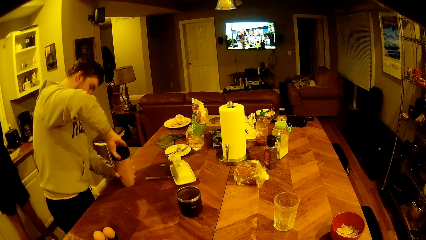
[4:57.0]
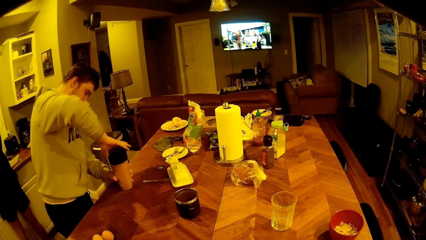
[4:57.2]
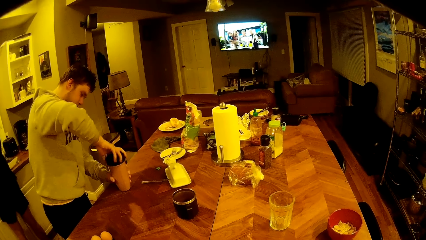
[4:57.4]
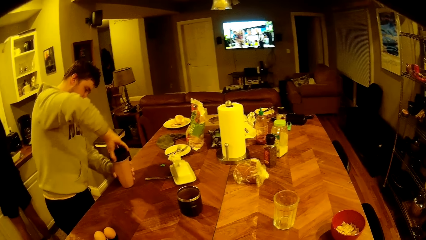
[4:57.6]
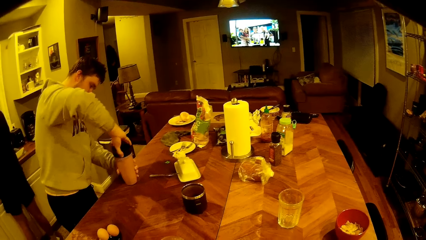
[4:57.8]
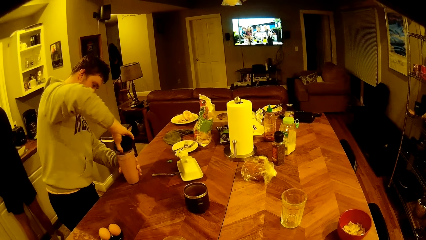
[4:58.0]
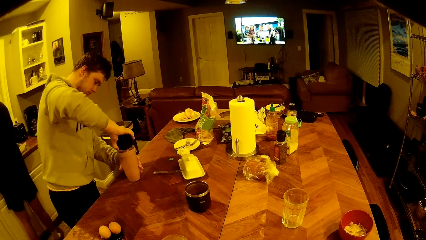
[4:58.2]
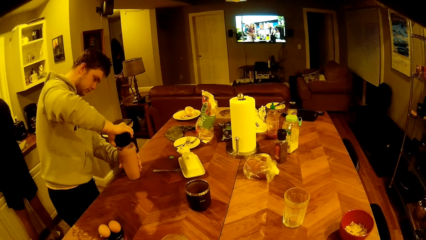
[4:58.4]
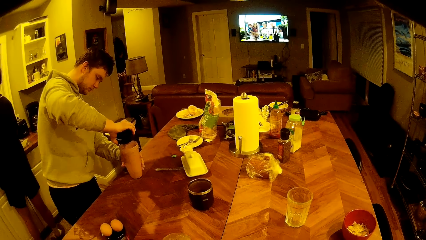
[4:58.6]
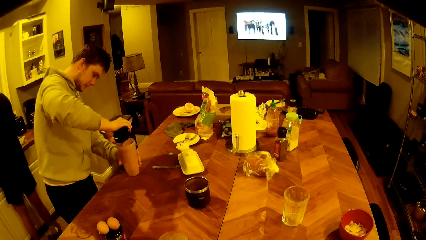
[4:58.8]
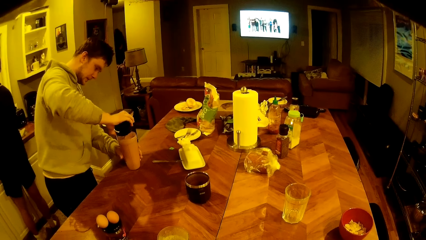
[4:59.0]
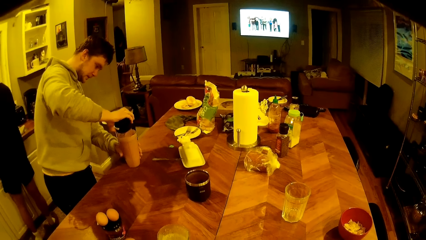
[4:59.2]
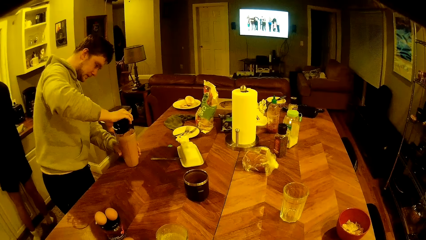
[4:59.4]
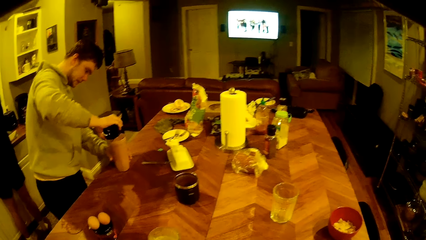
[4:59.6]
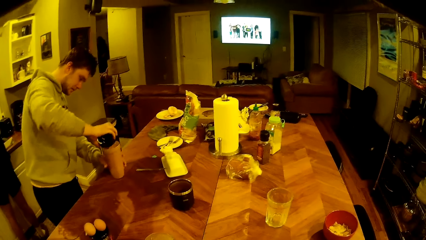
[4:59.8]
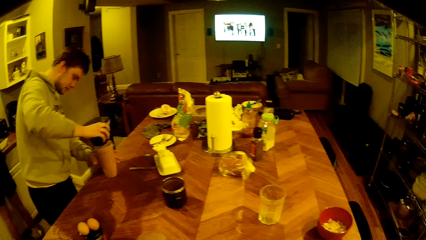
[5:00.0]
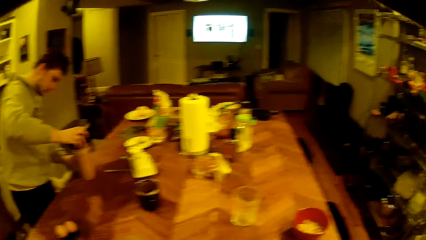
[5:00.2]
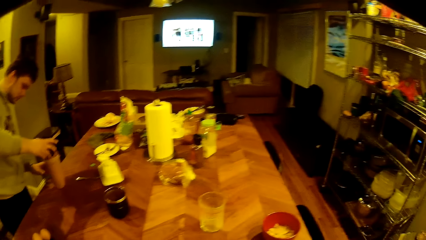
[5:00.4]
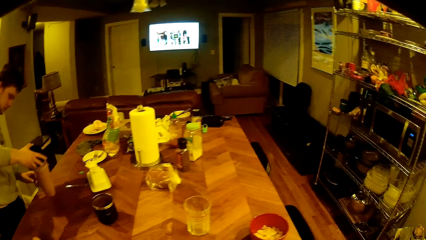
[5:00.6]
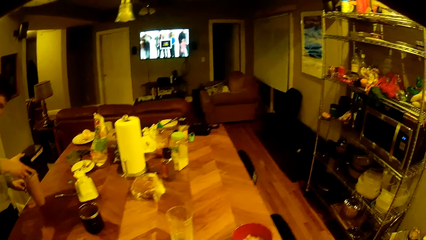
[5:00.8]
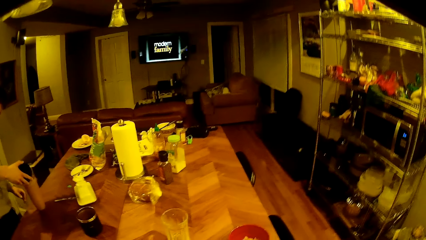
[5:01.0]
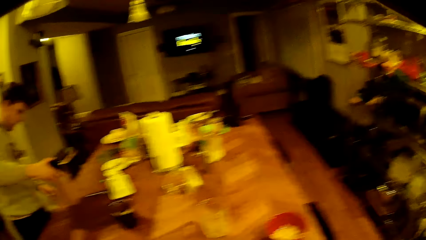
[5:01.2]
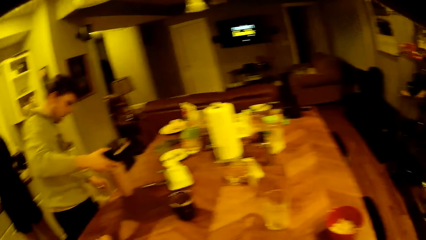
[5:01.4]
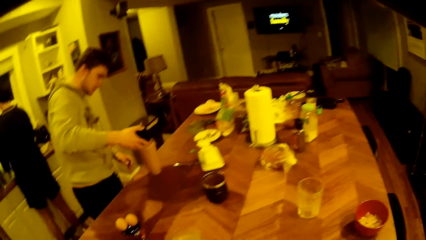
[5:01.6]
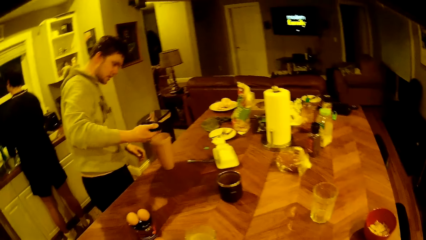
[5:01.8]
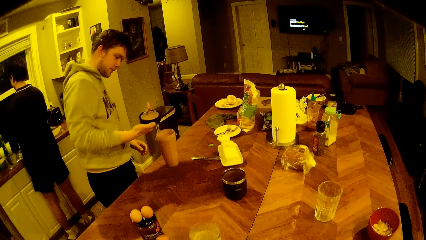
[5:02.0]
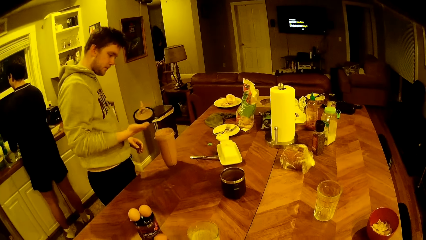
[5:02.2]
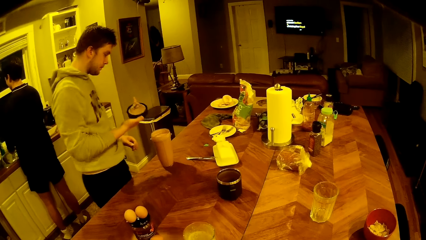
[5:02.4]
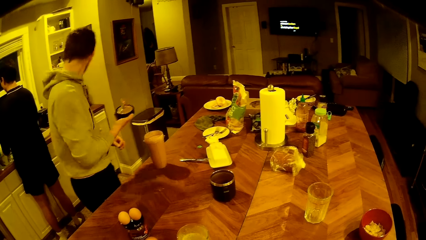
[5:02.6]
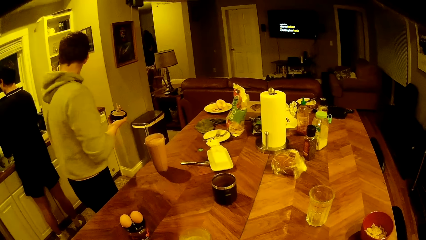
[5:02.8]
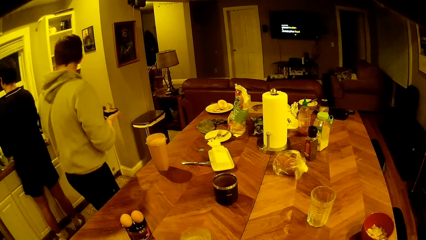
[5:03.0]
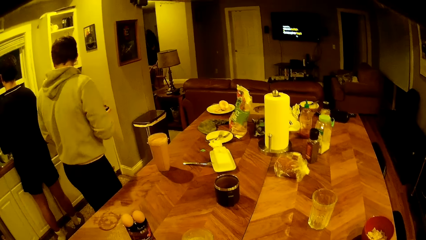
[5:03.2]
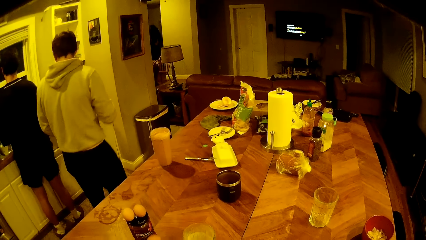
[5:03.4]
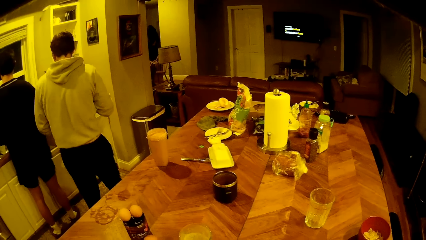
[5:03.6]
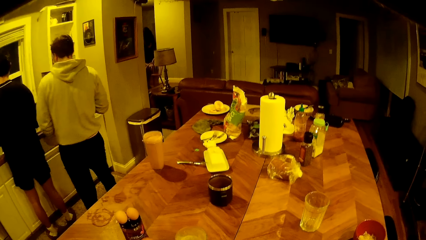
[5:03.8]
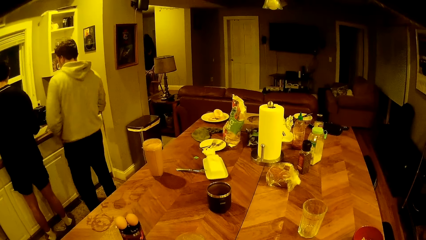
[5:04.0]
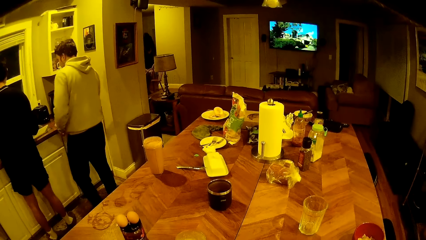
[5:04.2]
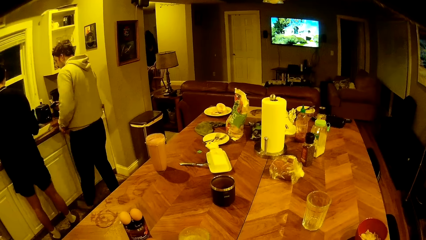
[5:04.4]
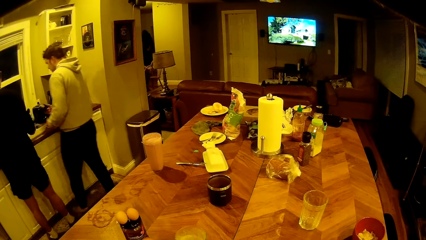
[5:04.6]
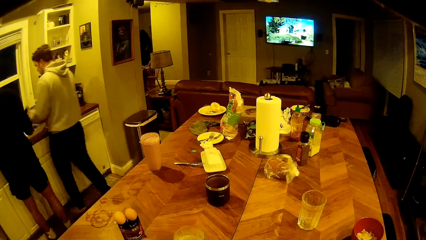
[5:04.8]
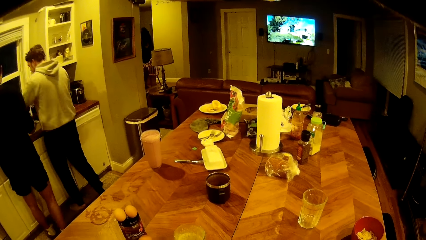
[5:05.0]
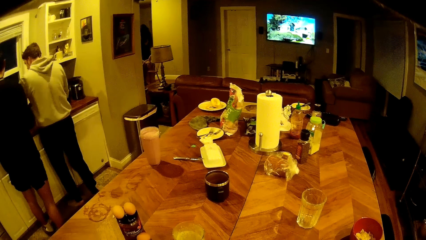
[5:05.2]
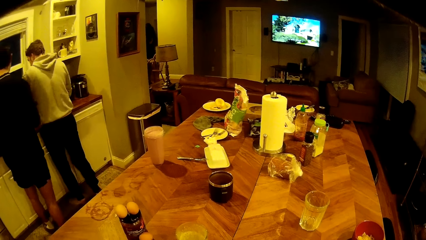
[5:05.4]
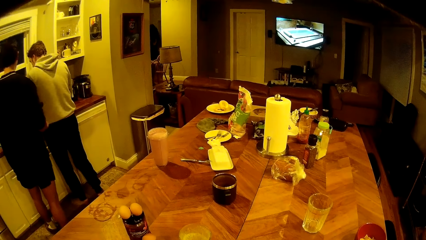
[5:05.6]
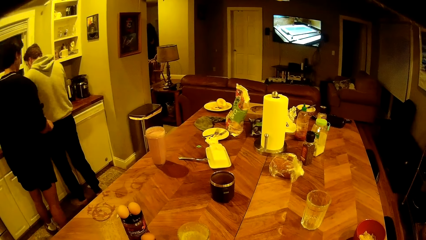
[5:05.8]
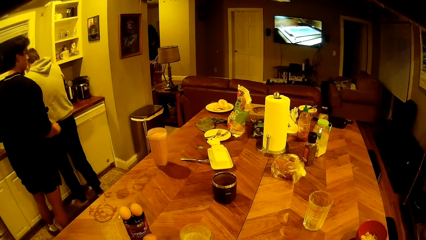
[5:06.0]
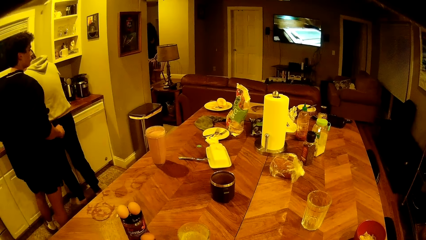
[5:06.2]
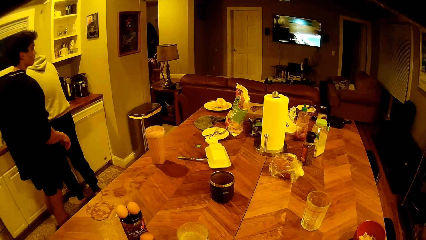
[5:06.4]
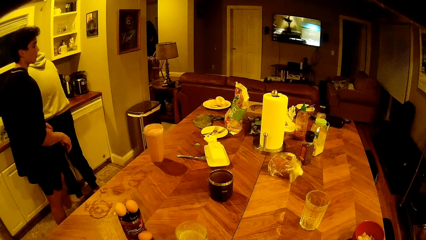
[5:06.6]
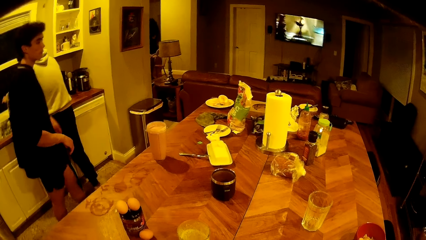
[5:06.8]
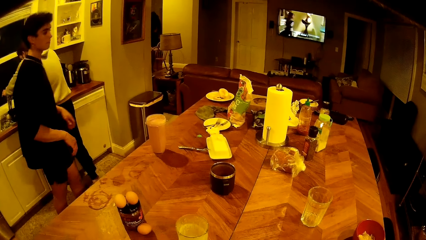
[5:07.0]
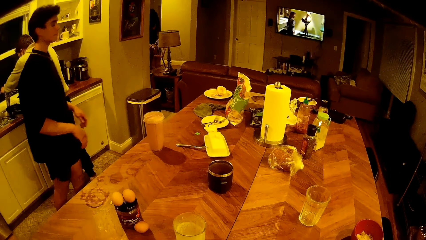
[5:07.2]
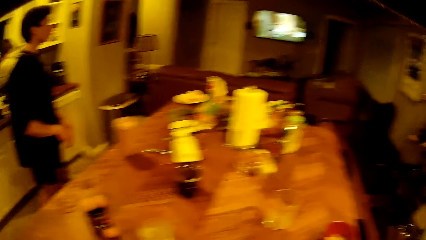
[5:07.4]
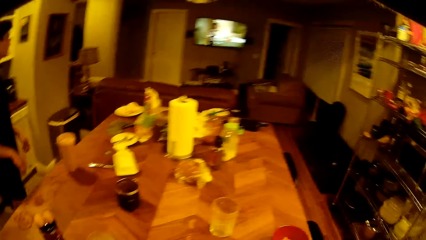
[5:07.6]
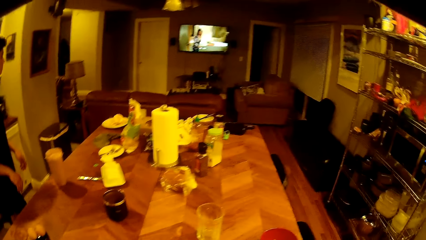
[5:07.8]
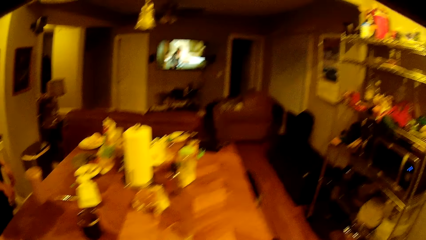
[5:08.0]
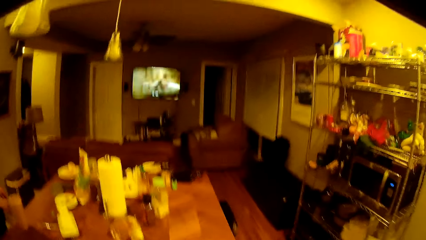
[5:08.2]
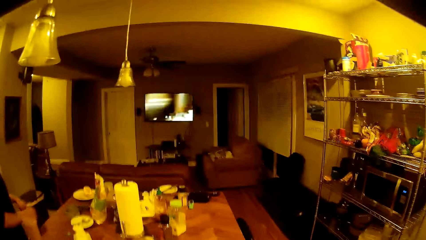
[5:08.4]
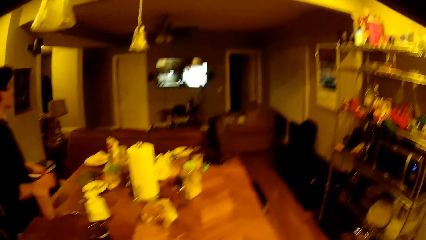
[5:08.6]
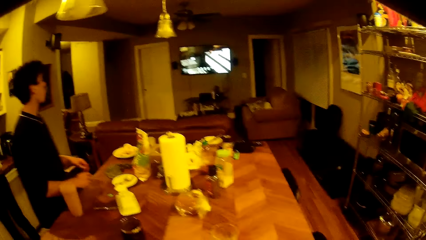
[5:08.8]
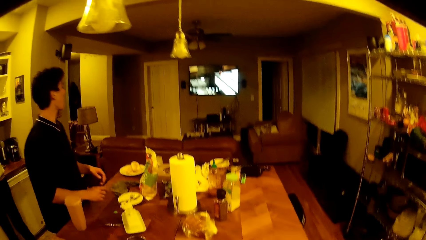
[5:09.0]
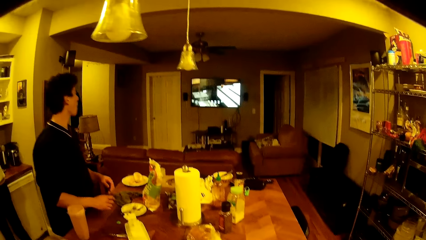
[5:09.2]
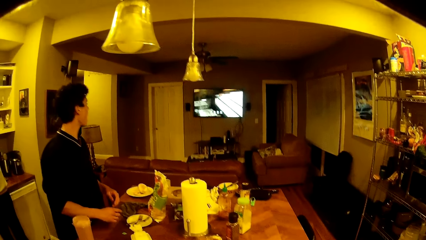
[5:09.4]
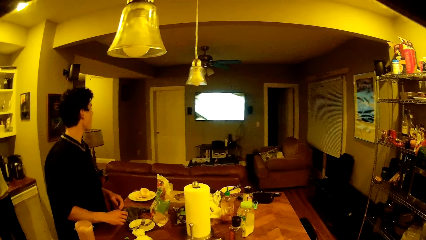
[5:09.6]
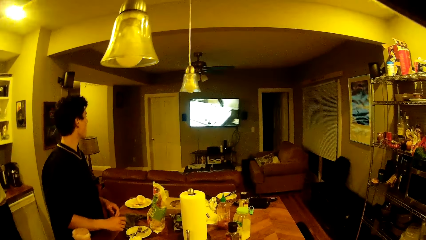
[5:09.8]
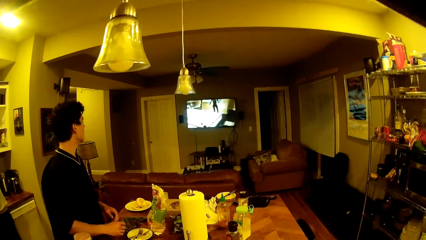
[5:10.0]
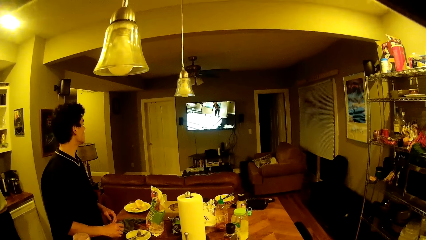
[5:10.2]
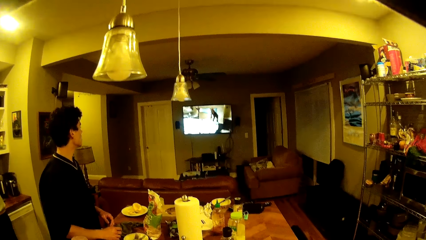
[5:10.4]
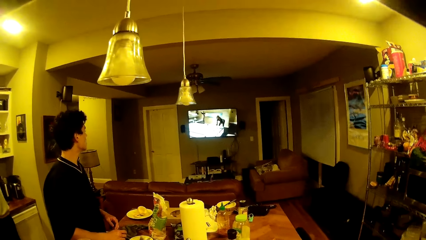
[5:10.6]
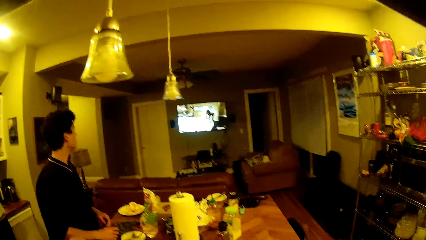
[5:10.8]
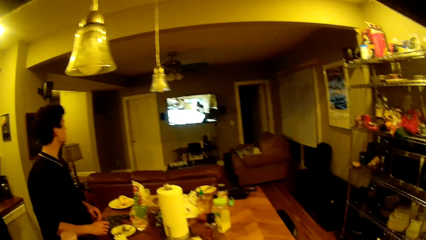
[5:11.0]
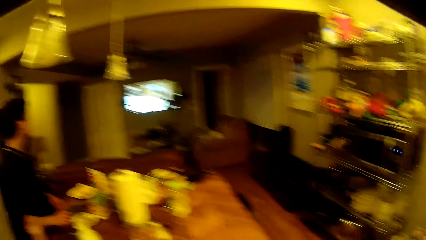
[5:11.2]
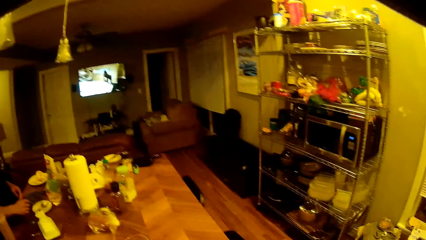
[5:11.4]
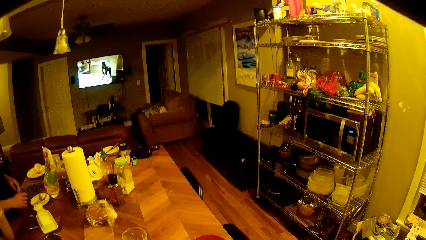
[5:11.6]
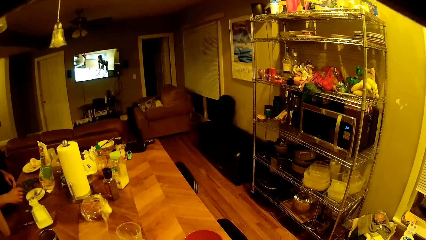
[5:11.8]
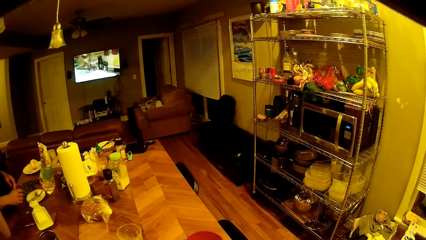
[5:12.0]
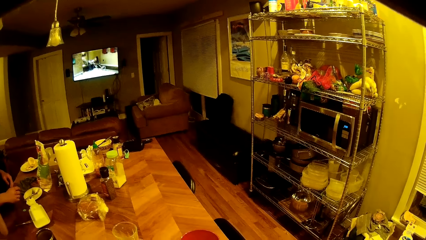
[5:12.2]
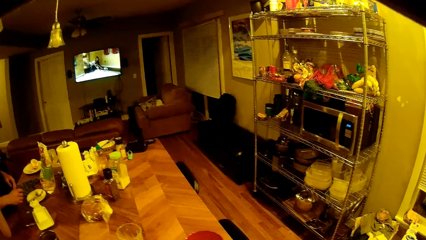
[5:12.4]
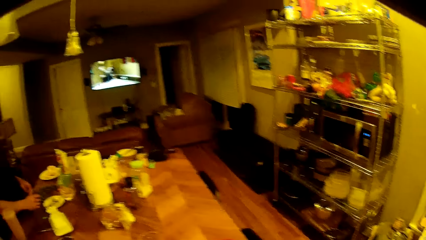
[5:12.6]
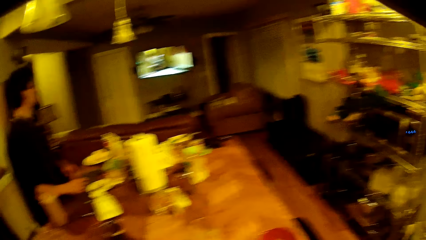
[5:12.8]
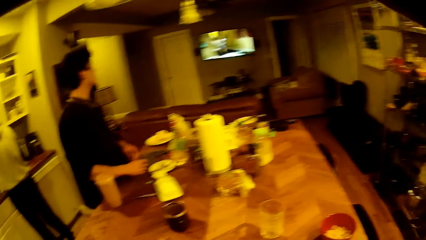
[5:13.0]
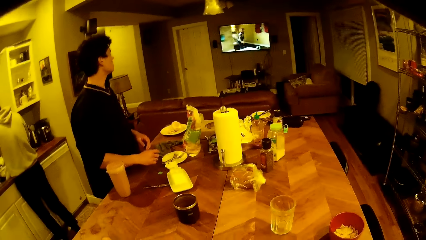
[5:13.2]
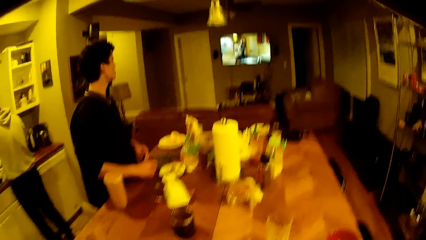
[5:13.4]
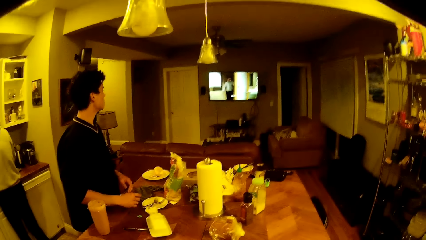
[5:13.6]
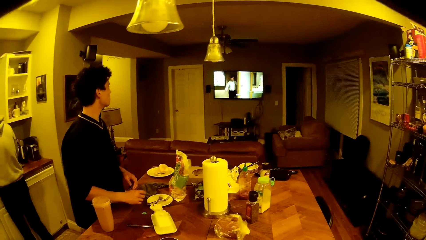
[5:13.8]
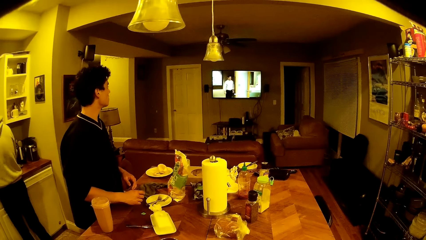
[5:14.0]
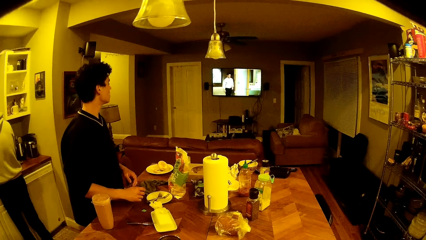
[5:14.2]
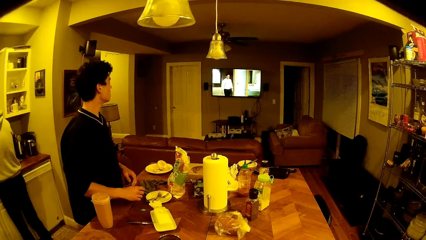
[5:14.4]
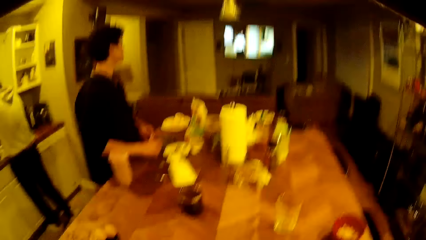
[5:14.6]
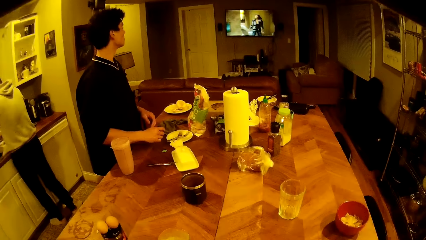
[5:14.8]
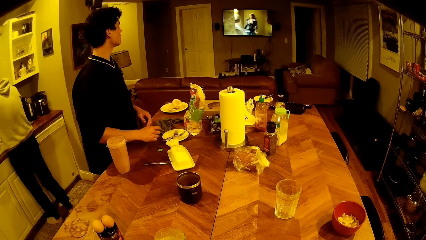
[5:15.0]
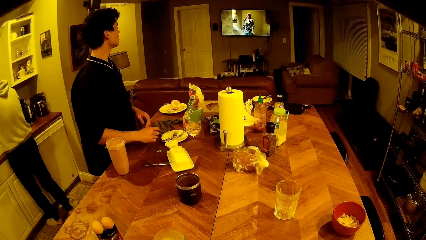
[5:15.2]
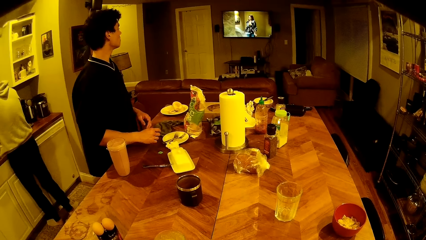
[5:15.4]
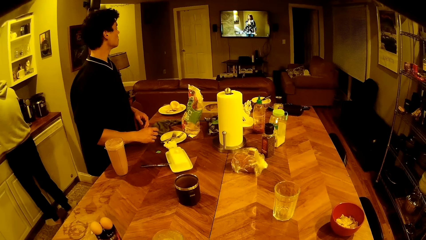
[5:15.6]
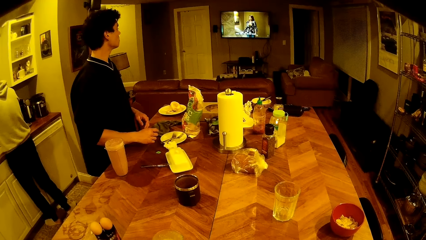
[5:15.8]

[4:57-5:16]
The man picks up the flask lid from the flask with his right hand and opens a tap on the kitchen sink with his left hand.
